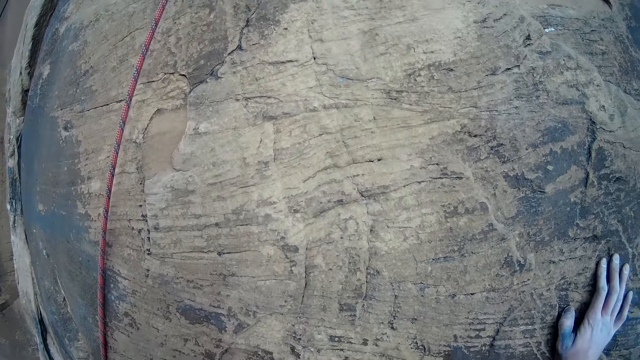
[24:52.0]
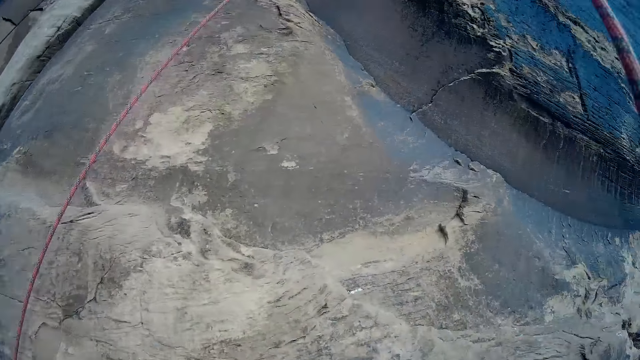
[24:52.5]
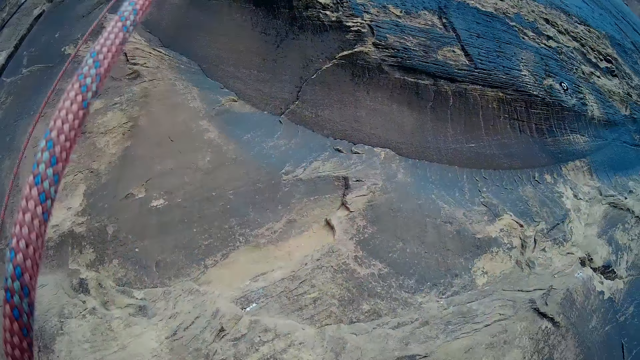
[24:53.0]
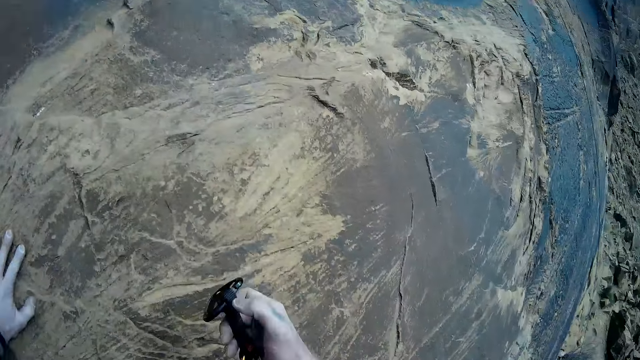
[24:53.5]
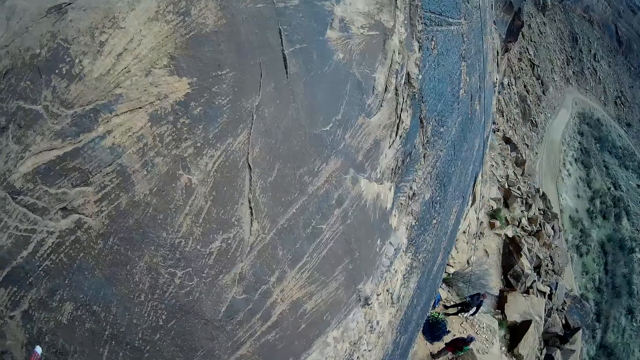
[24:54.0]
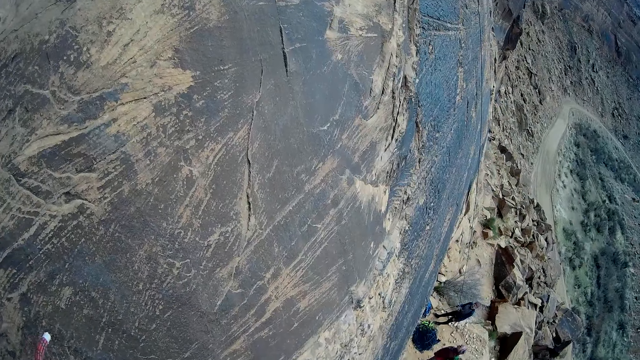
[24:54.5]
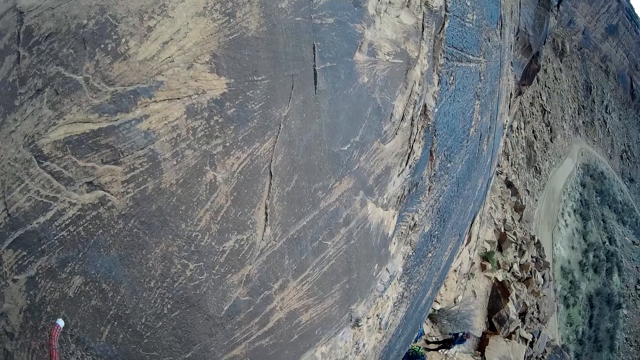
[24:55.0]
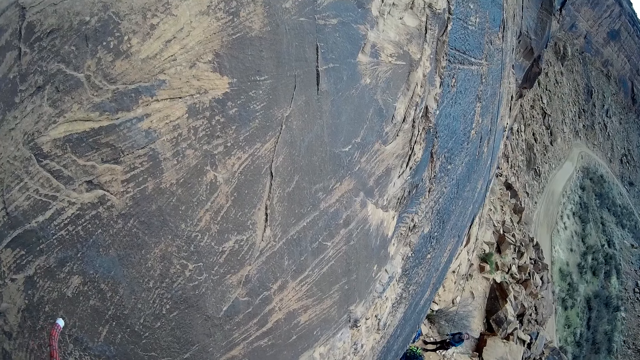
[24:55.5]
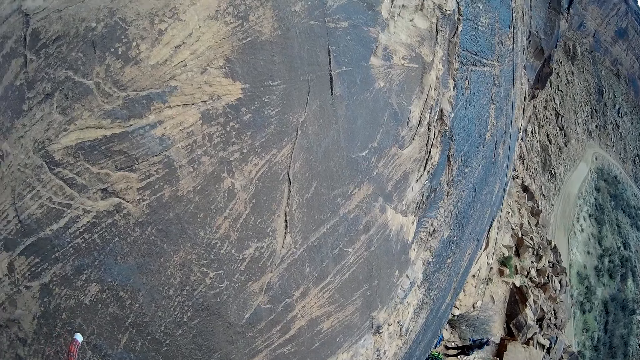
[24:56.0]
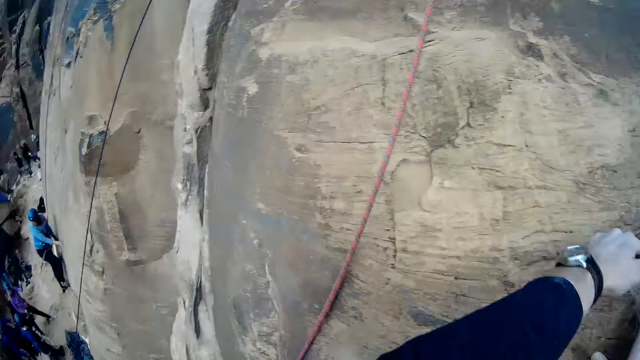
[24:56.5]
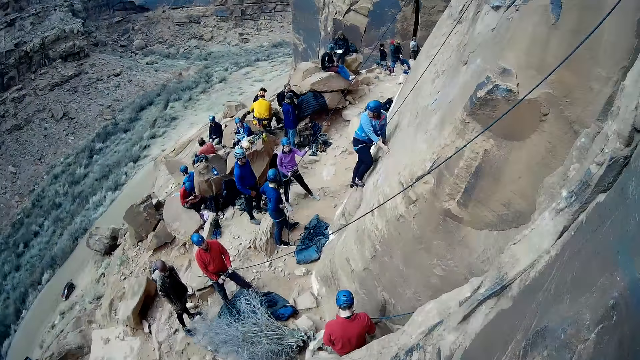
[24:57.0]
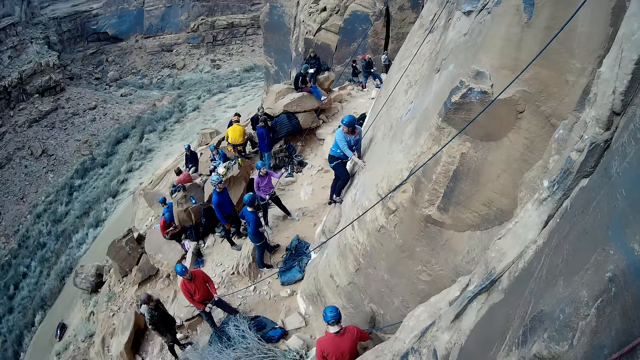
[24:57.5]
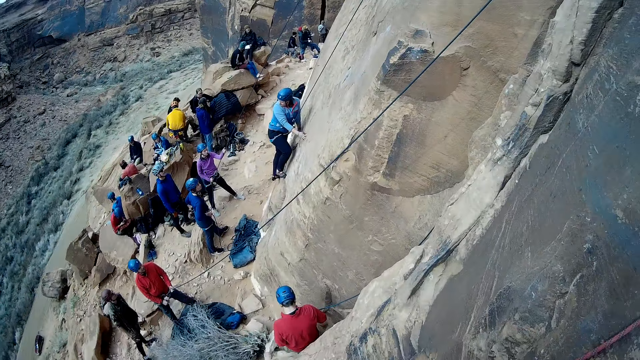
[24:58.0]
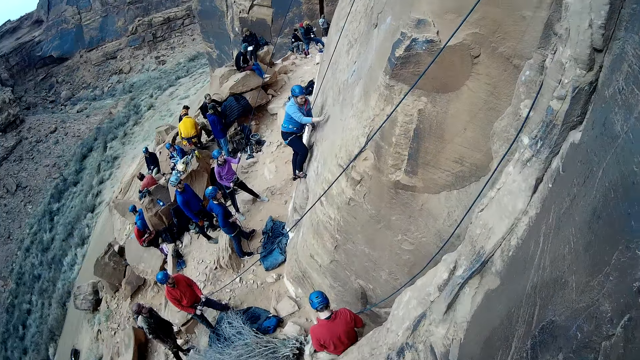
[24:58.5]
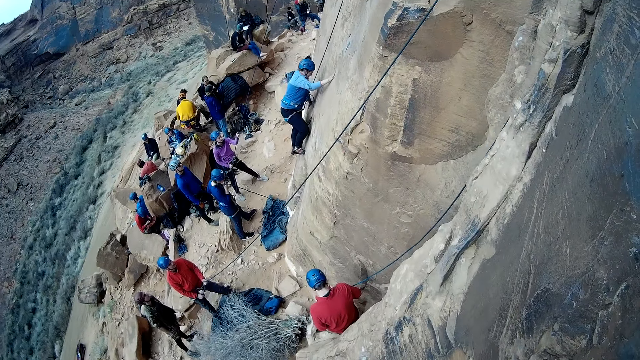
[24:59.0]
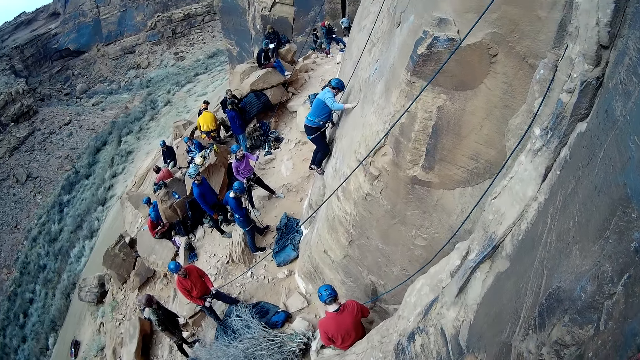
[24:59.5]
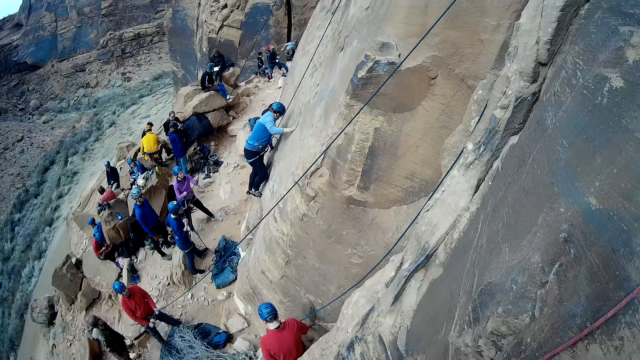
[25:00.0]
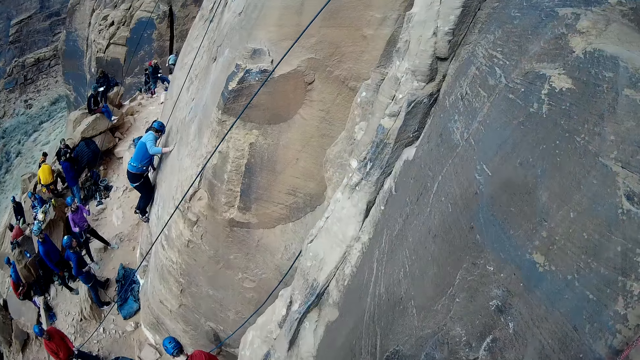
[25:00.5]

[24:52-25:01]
The camera wearer draws the climbing rope nearer the other. They take the hook out of the rock.

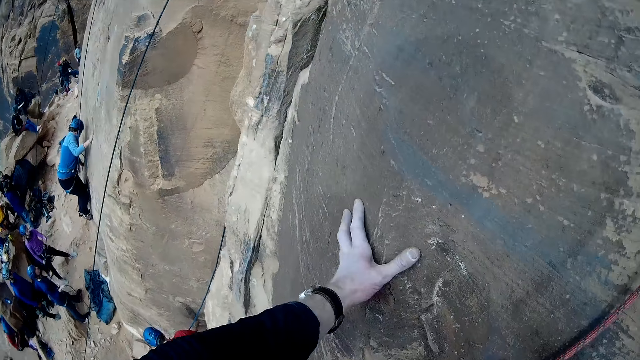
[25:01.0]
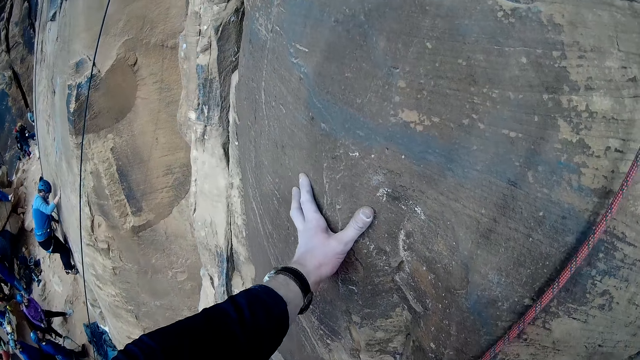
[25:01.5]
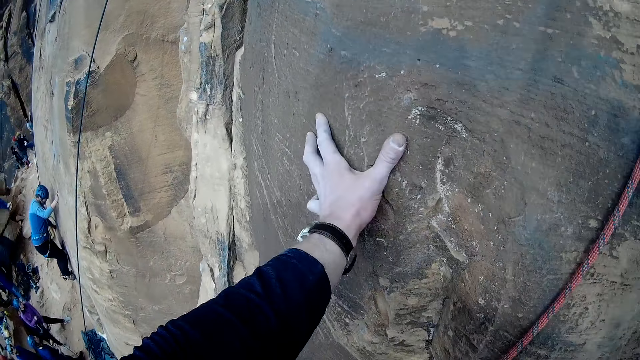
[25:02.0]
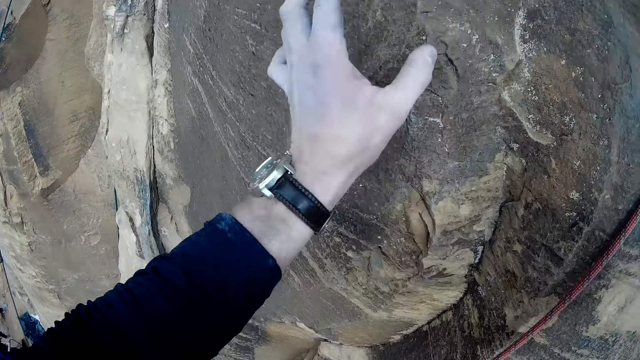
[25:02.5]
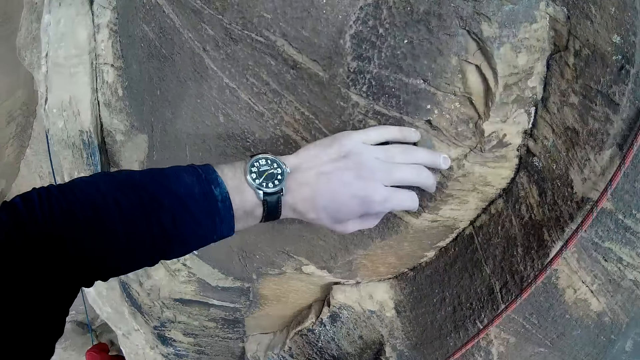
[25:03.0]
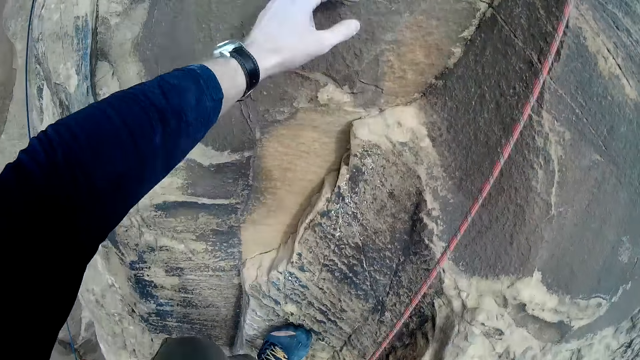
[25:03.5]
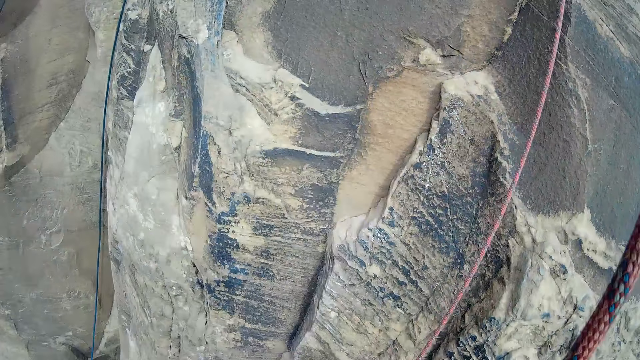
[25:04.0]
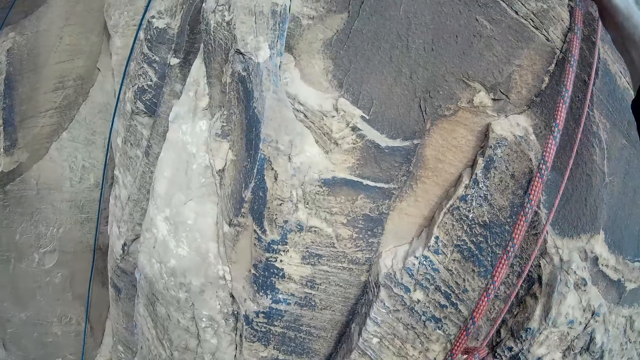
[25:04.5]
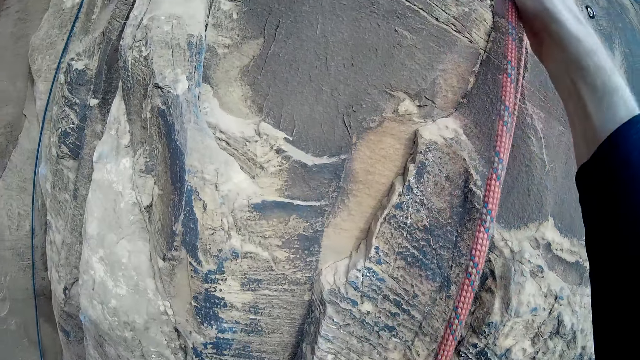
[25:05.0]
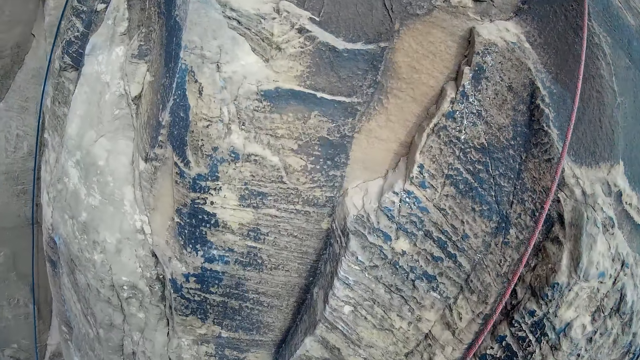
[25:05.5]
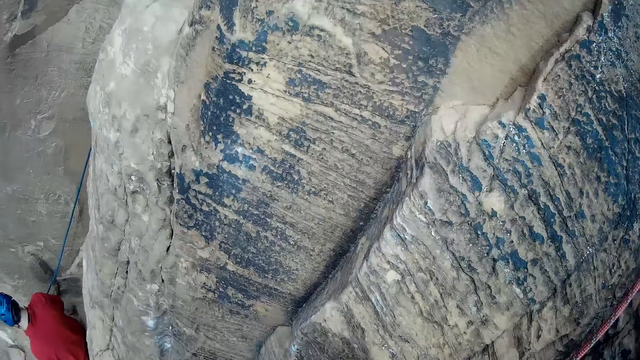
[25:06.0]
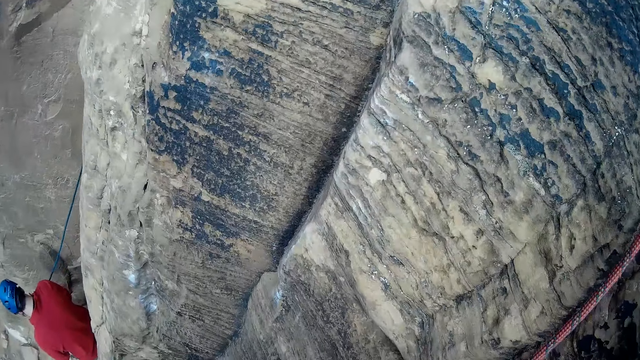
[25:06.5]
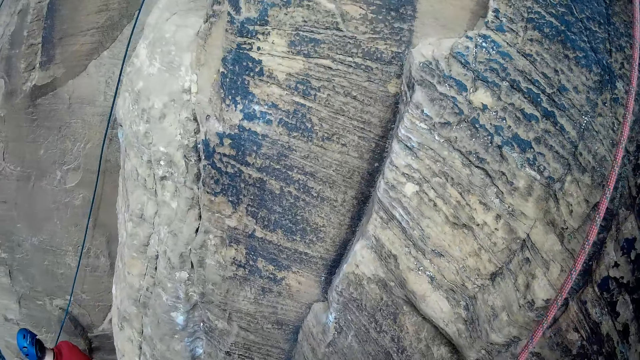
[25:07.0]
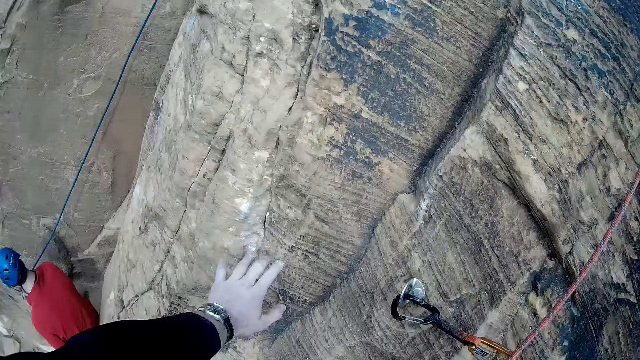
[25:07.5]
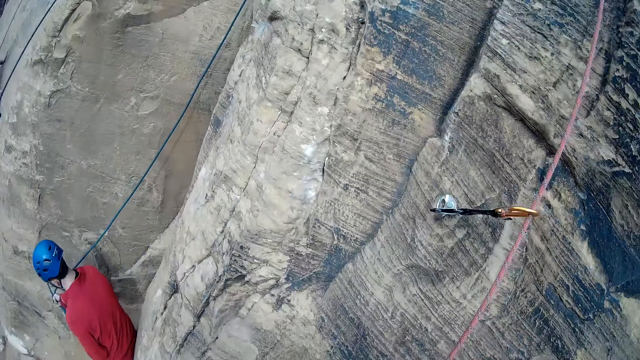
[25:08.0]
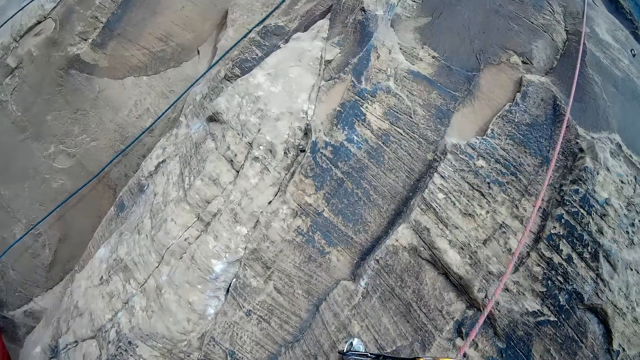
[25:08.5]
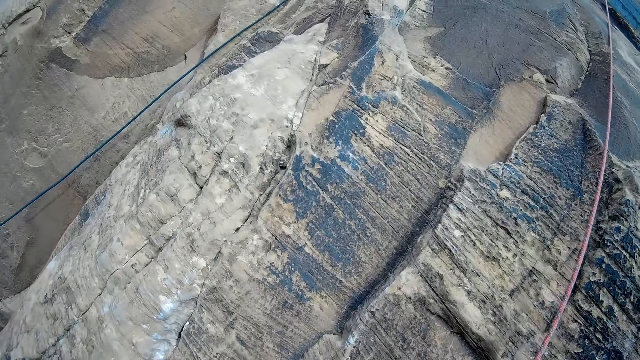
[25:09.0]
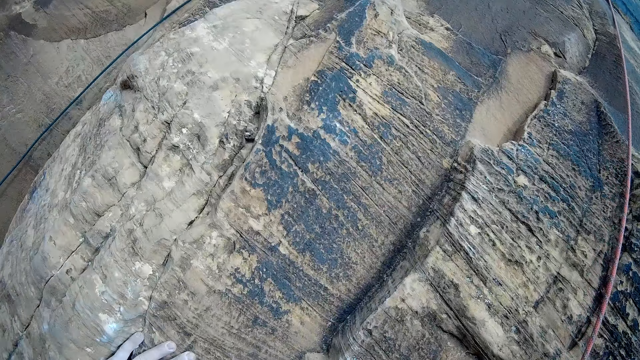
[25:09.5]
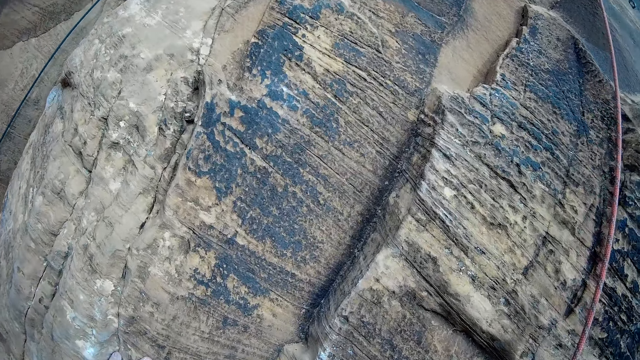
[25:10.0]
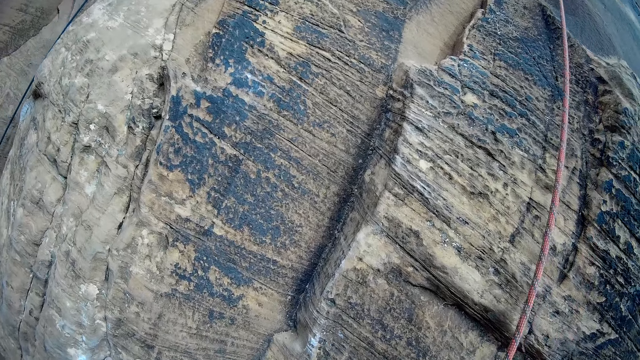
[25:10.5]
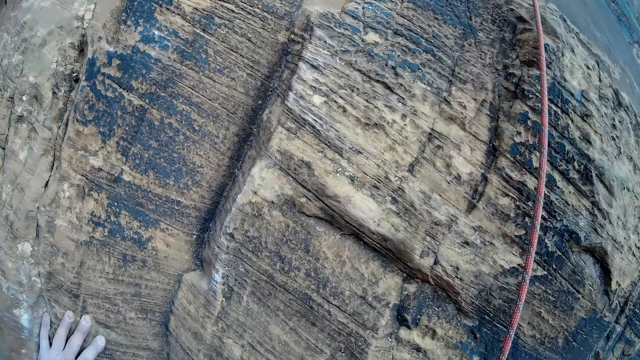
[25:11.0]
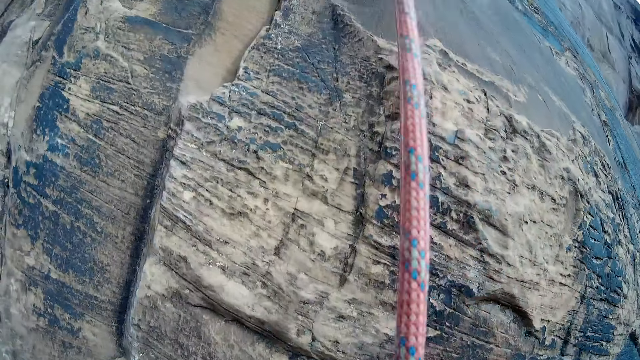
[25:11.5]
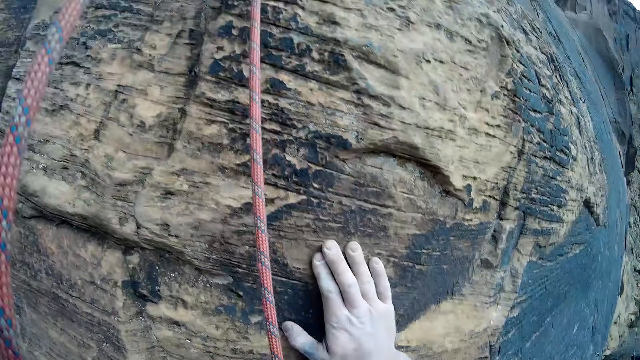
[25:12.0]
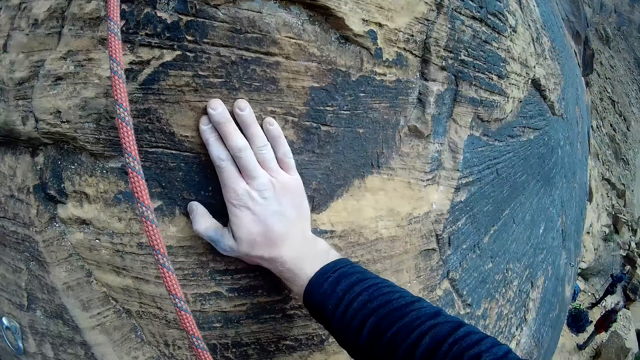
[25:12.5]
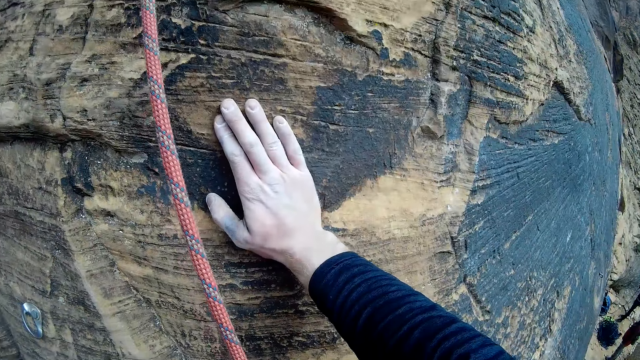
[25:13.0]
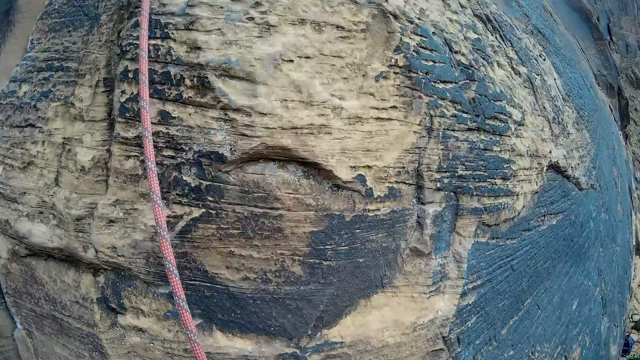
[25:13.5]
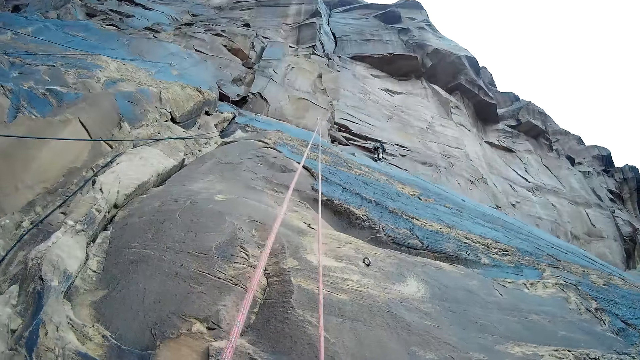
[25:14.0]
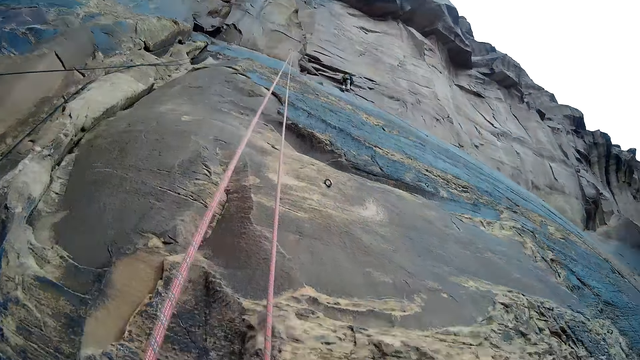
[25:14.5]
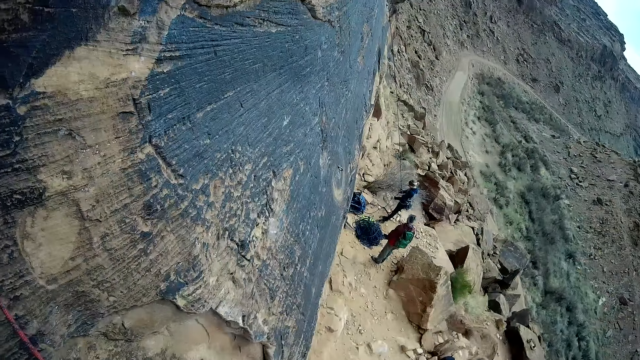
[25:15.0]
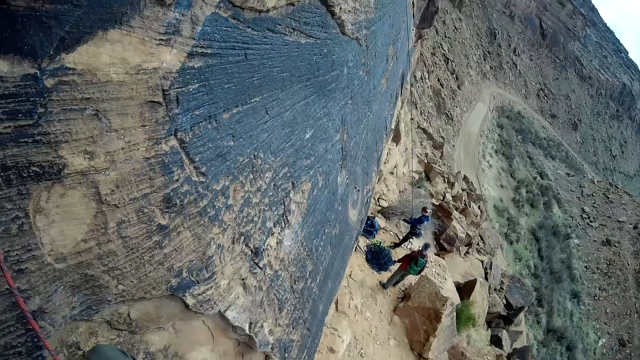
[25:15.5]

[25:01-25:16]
The camera wearer touches the rock. They check the time on the wristwatch. They remove the hand from the rock. They touch the climbing rope. They swing the left hand on the air surface. They touch the rock. They remove the hand out of the rock.
